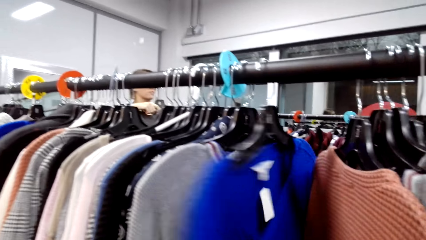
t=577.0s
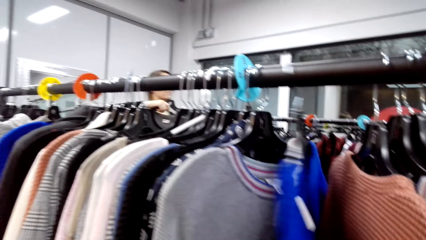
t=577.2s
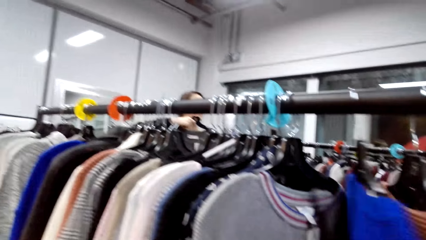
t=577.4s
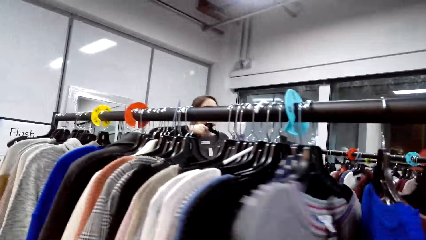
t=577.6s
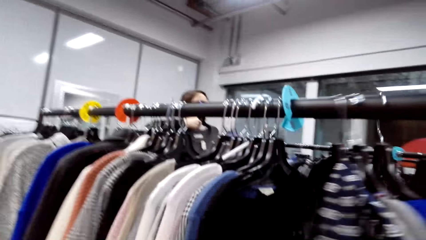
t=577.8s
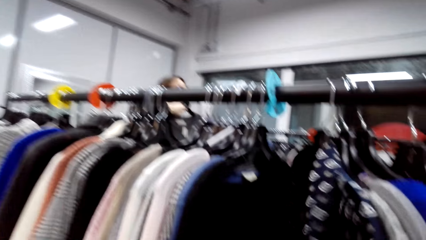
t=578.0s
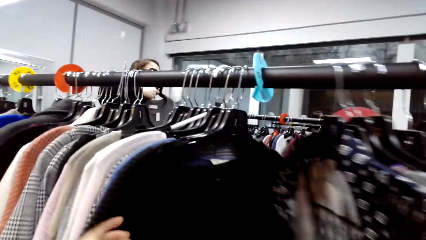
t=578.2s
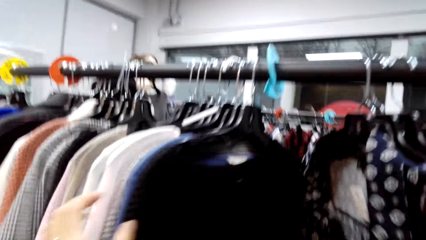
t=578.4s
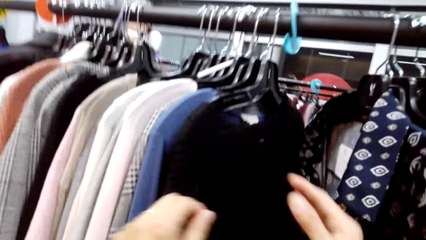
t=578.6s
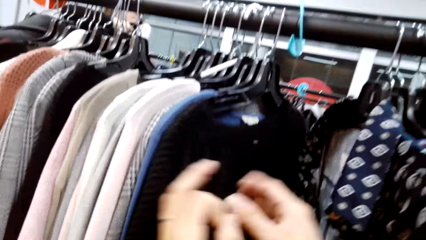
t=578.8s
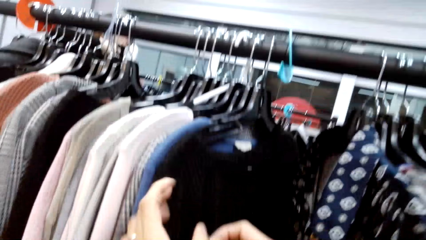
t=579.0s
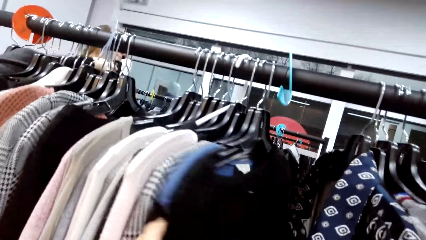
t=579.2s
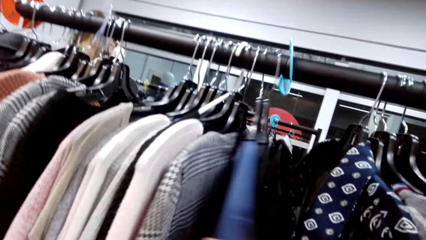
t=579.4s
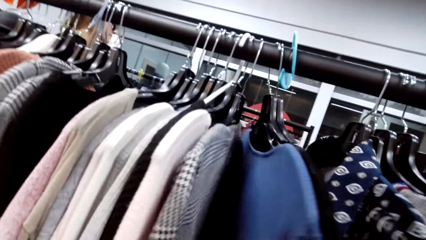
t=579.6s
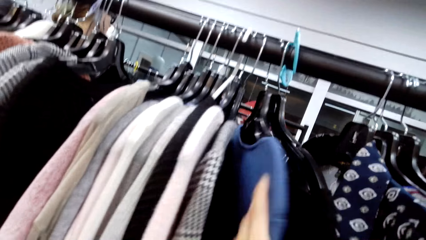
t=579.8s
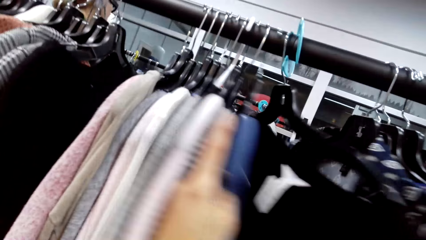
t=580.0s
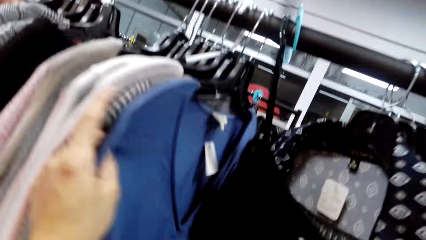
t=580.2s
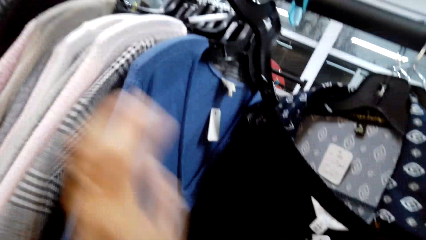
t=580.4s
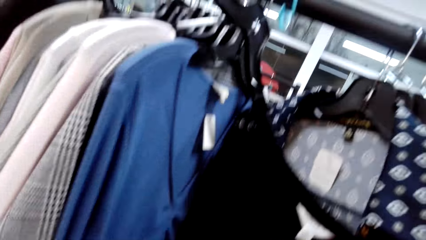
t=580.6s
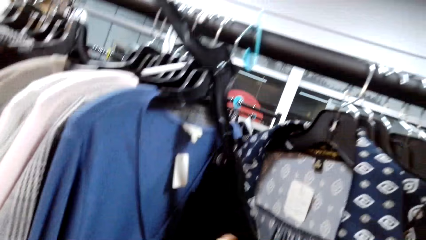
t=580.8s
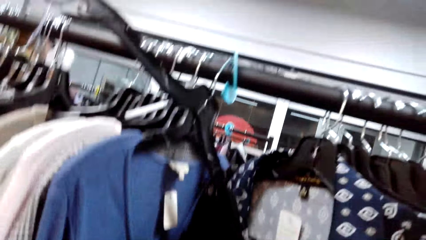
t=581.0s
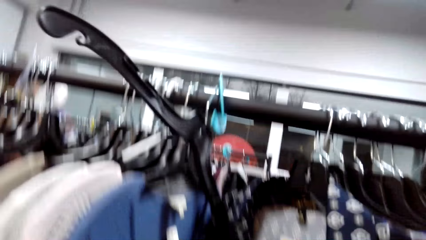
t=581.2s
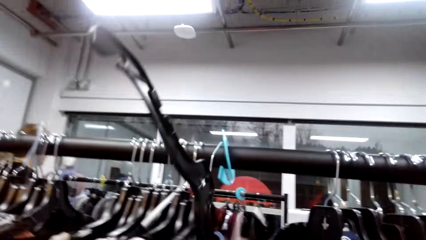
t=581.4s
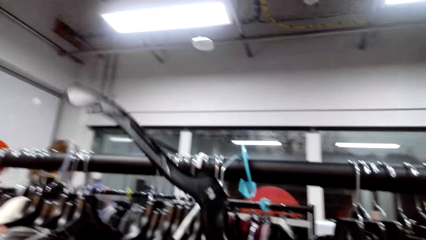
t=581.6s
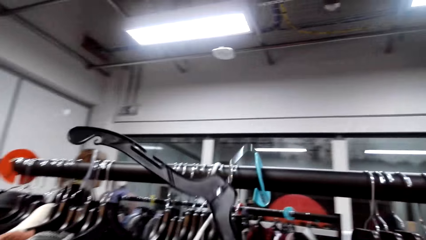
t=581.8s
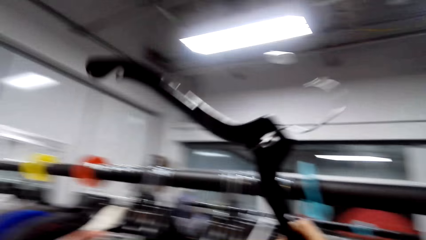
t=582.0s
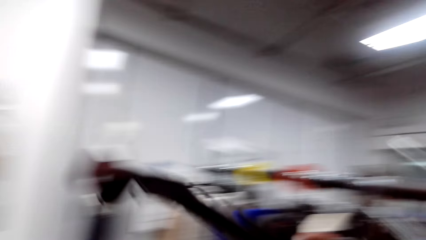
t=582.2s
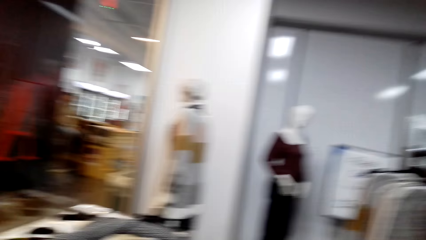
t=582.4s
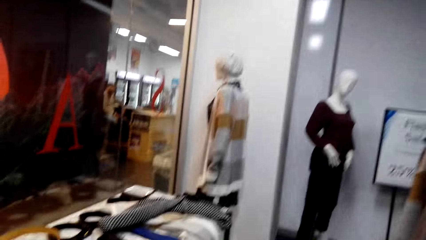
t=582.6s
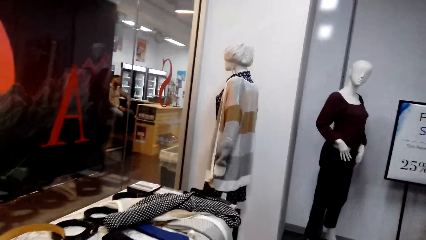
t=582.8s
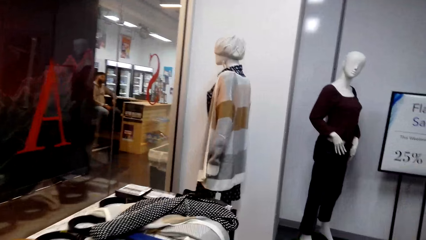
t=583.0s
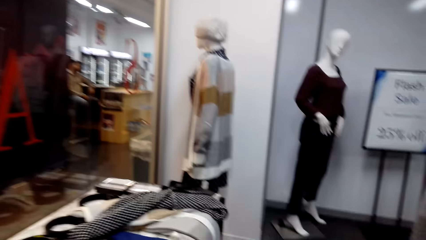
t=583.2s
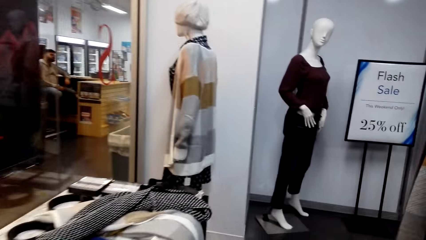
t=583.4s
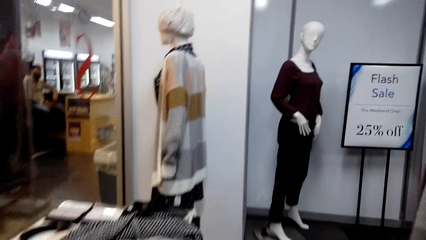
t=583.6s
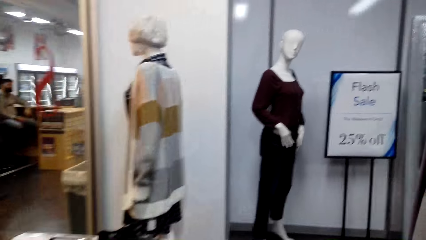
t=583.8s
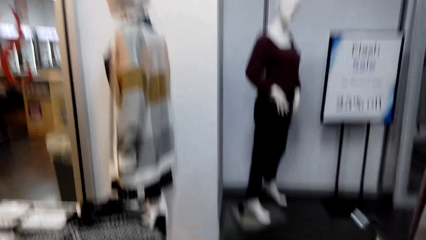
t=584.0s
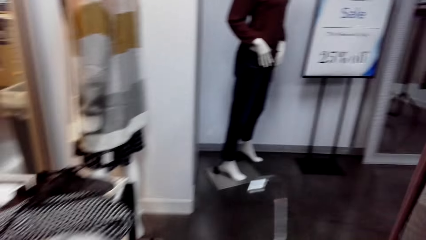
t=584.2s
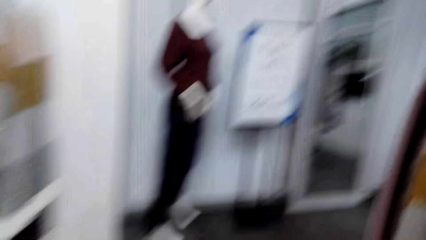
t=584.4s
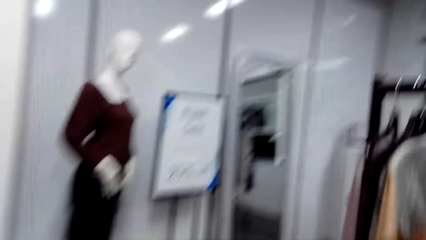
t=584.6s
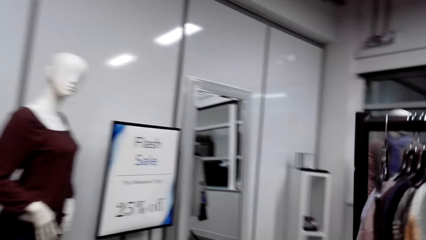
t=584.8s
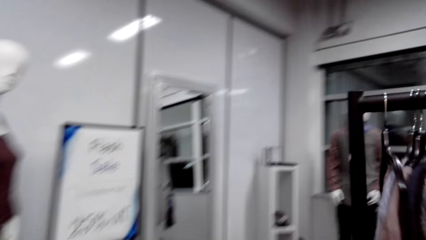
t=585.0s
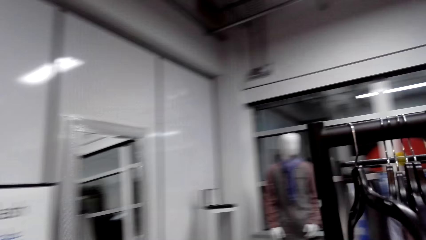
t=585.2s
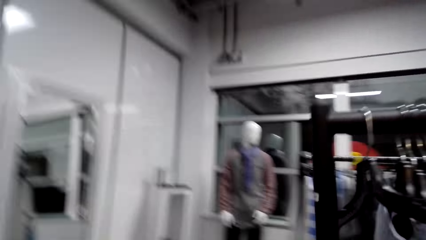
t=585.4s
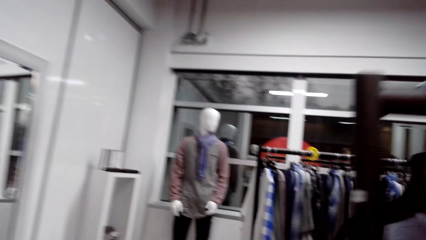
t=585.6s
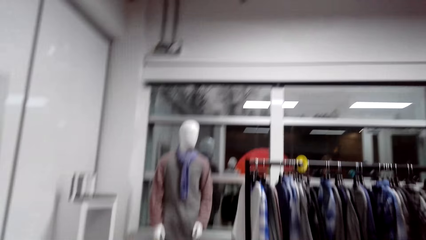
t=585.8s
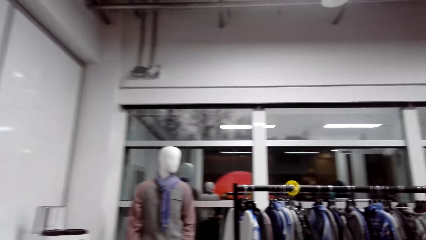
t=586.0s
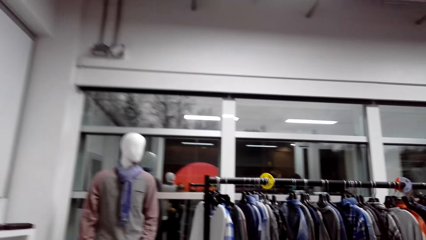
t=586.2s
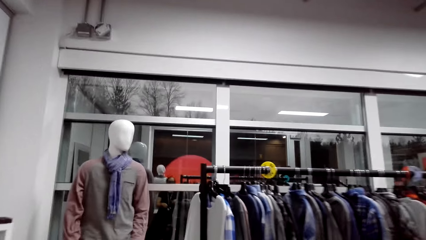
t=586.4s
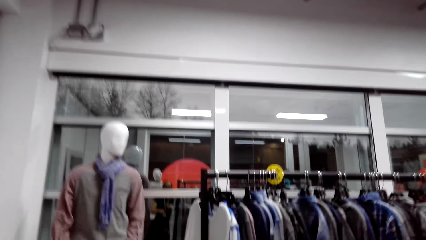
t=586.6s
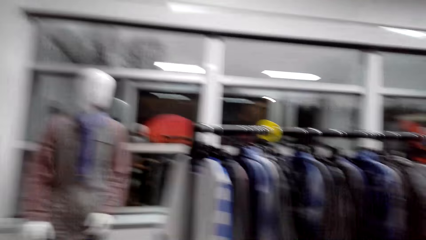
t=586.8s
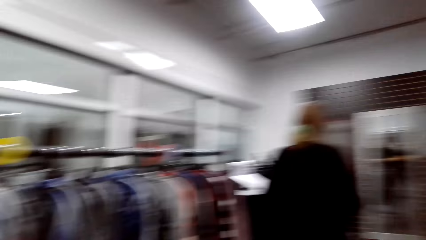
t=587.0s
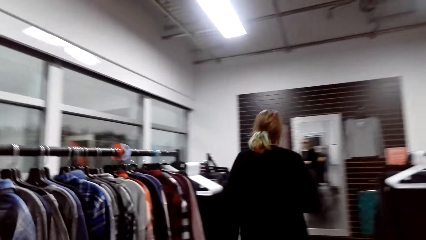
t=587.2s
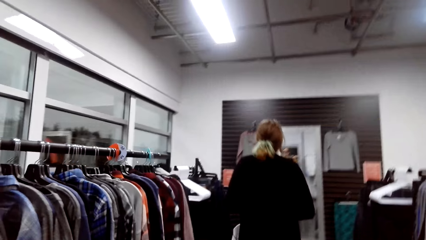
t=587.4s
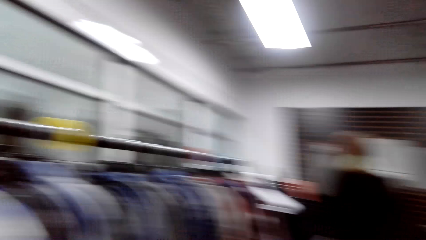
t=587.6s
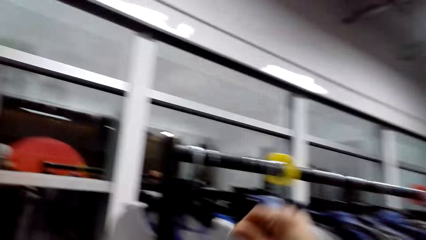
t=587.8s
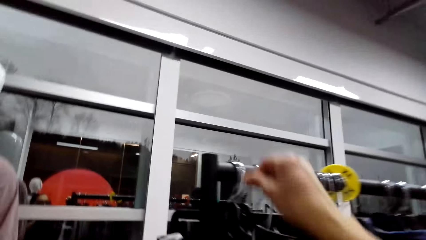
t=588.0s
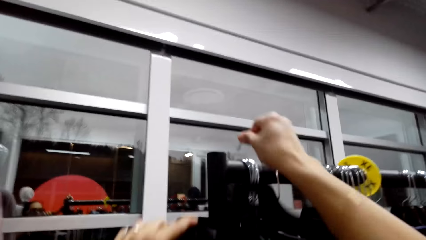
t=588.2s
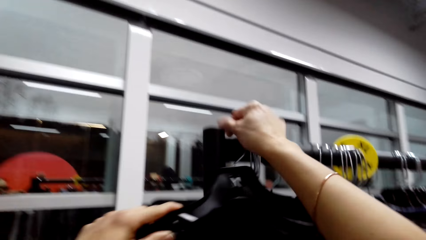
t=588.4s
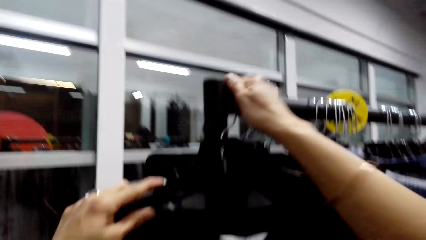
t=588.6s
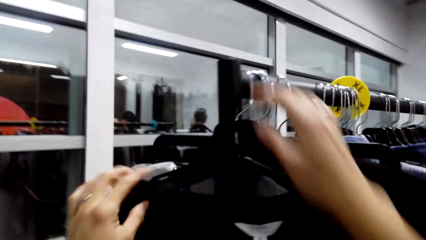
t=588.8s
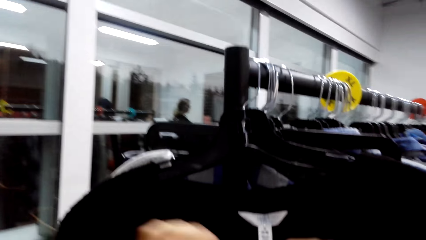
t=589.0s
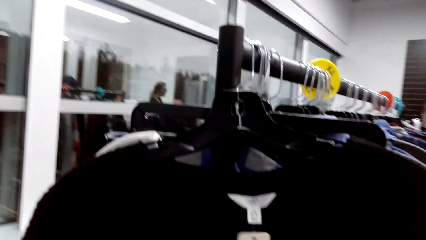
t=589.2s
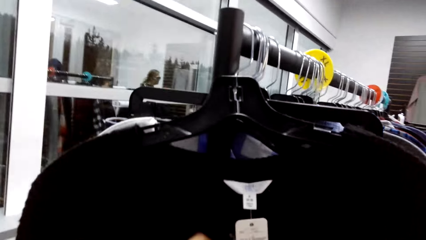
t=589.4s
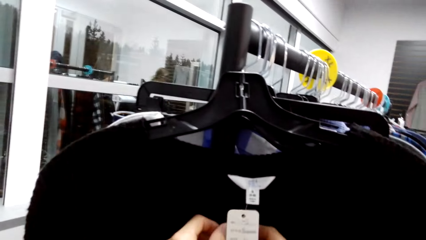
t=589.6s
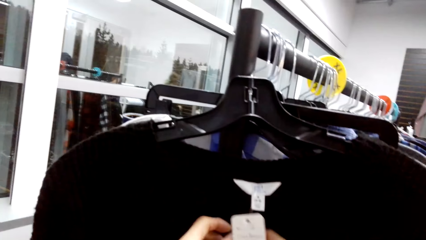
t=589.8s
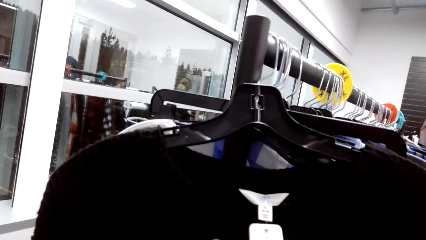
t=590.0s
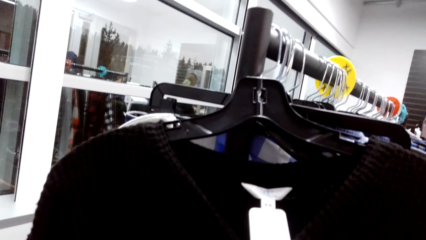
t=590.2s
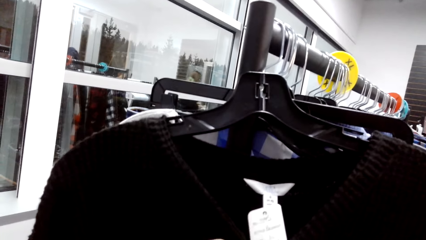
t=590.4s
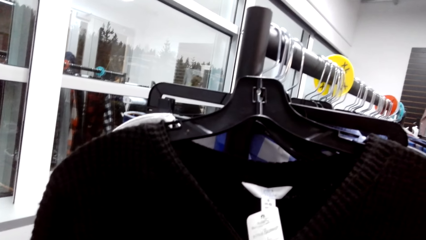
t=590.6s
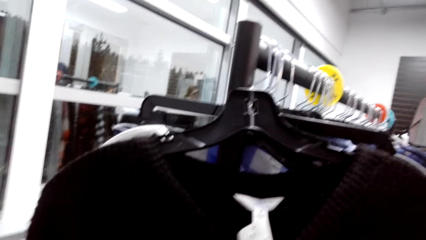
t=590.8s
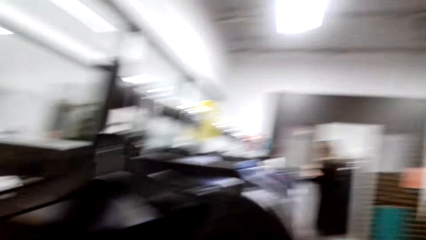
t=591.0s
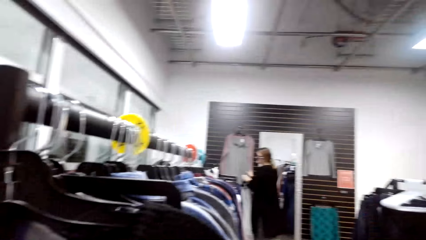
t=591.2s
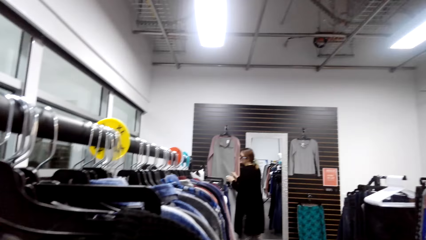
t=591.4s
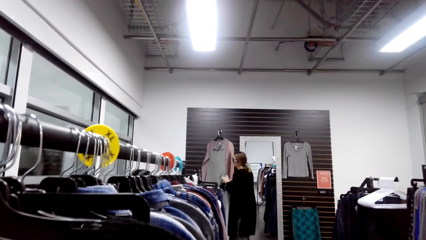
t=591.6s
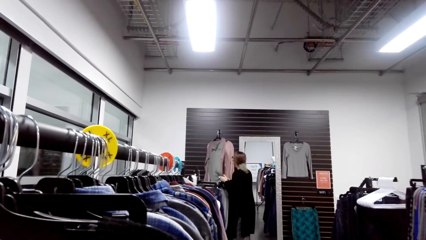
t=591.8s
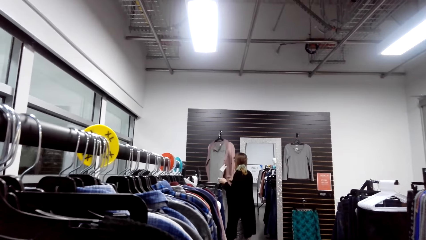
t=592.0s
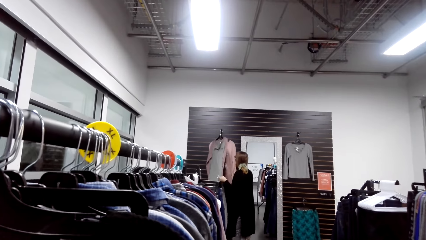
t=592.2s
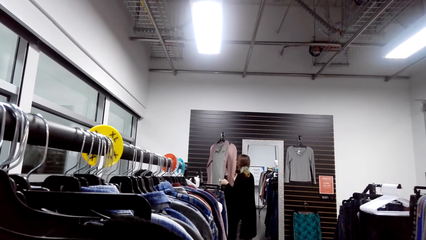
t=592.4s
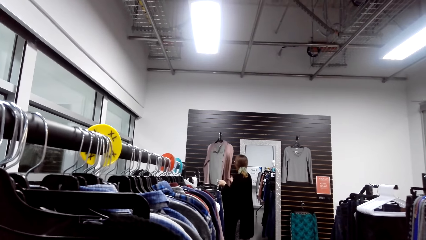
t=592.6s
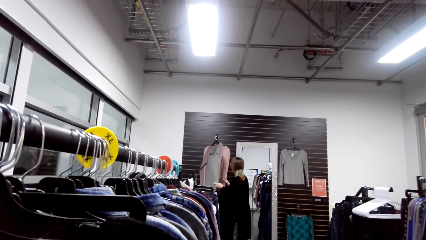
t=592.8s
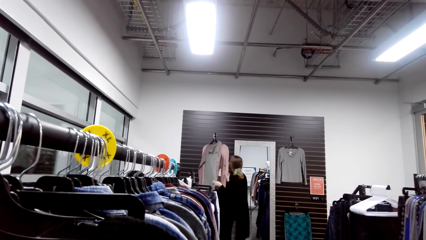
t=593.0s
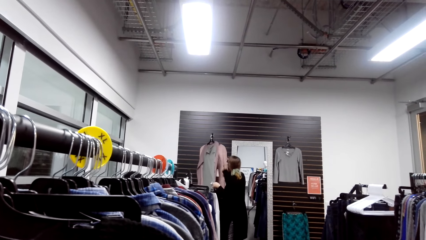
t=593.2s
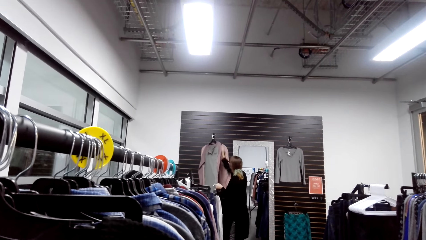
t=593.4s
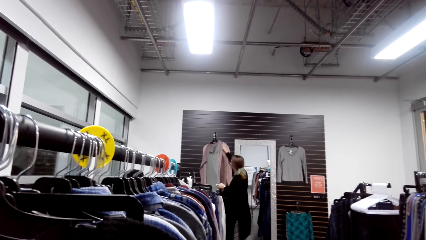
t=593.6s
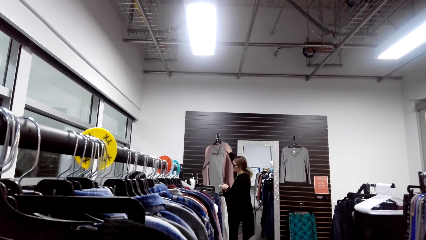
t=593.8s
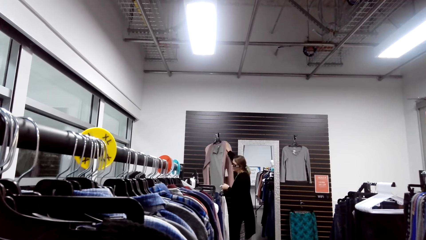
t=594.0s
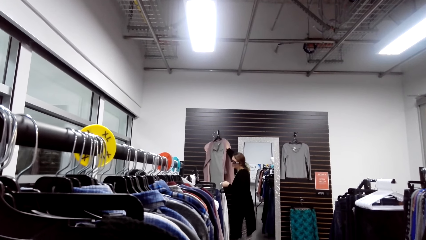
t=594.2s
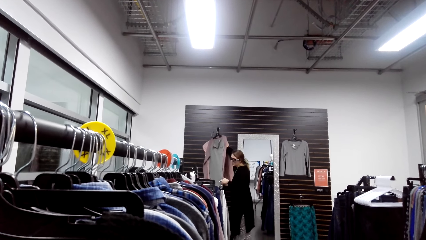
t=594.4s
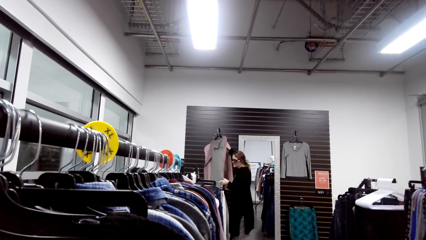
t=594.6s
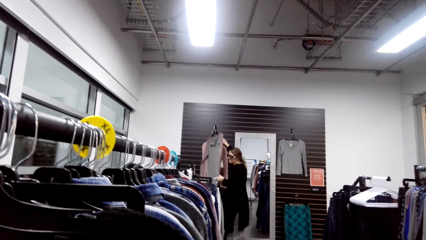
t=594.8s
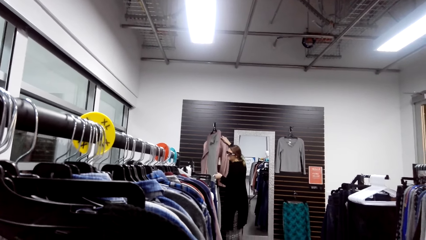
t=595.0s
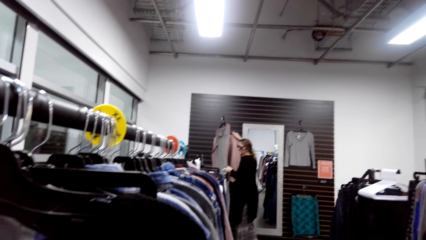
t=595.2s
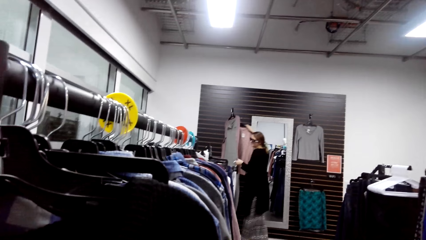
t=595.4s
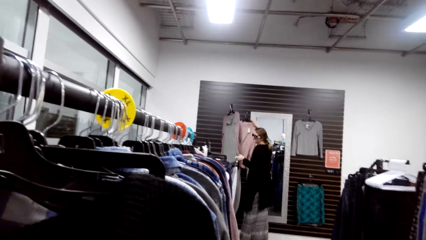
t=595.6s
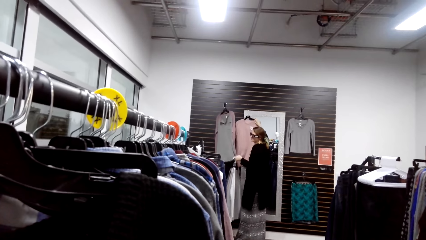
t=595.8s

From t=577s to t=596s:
The camera wearer takes the cloth hanger with the cloth from the clothes rack. They walk around. They put the cloth hanger on the clothes rack. They walk around again. They stand.
